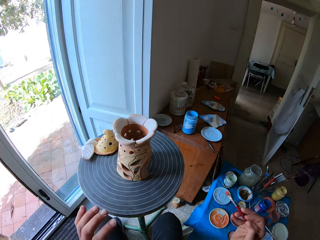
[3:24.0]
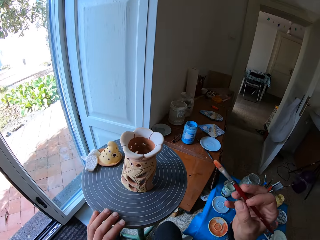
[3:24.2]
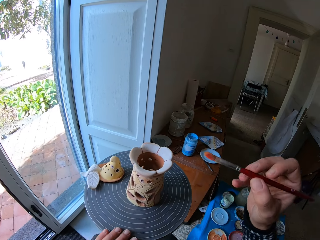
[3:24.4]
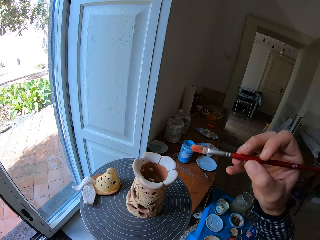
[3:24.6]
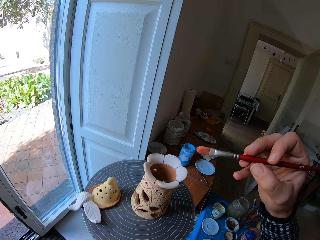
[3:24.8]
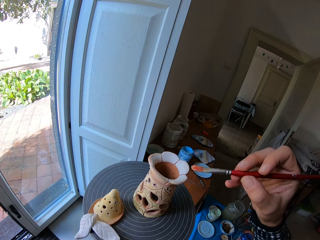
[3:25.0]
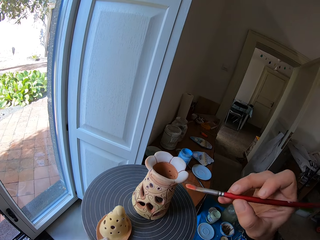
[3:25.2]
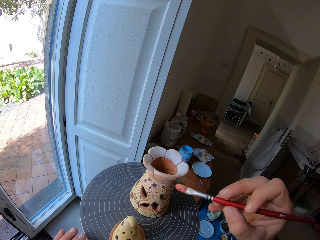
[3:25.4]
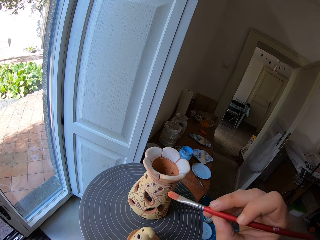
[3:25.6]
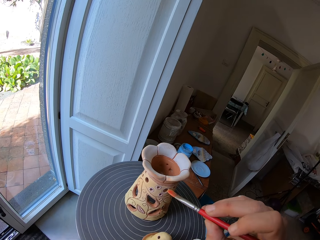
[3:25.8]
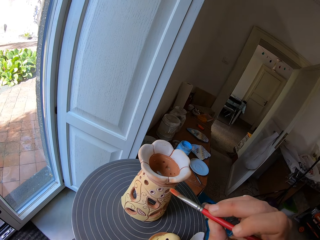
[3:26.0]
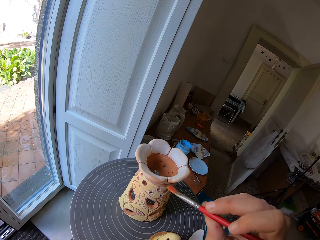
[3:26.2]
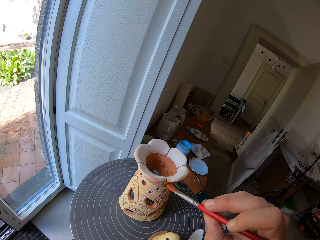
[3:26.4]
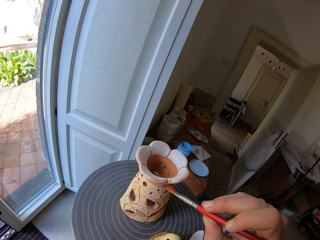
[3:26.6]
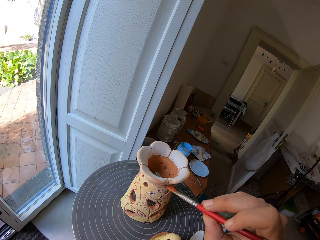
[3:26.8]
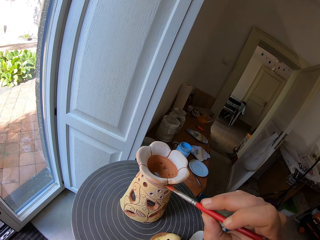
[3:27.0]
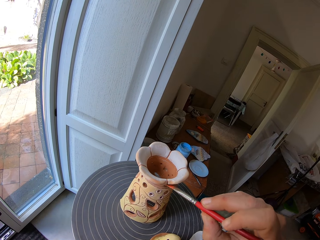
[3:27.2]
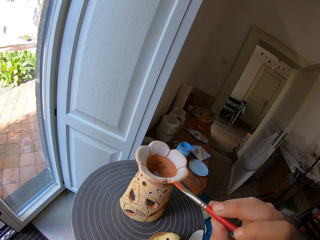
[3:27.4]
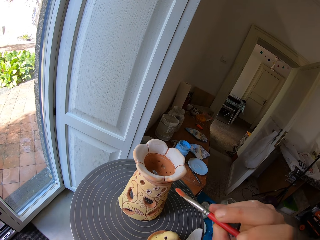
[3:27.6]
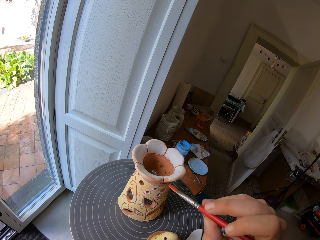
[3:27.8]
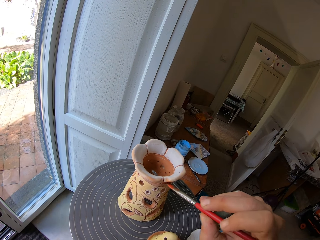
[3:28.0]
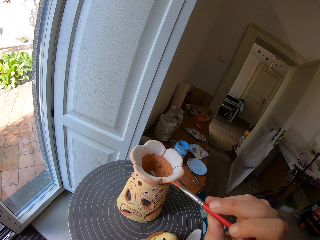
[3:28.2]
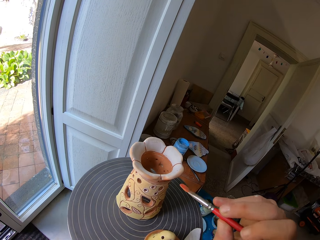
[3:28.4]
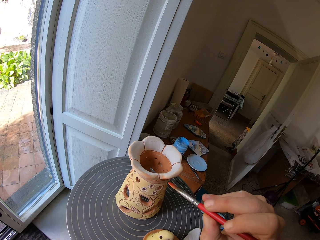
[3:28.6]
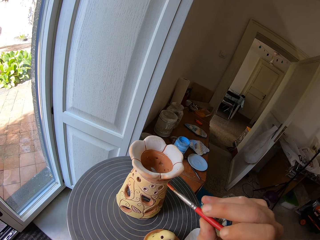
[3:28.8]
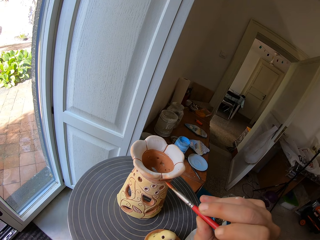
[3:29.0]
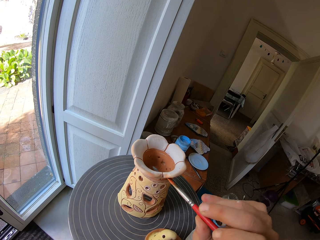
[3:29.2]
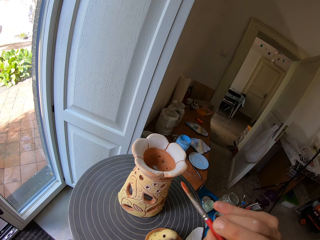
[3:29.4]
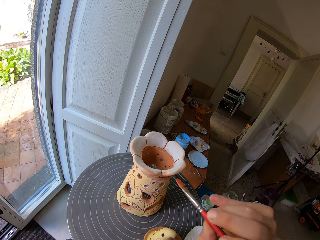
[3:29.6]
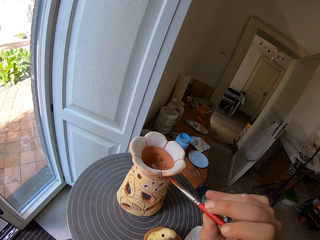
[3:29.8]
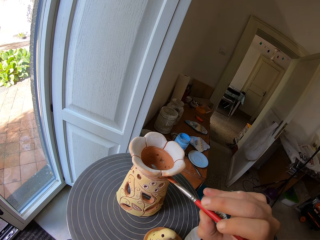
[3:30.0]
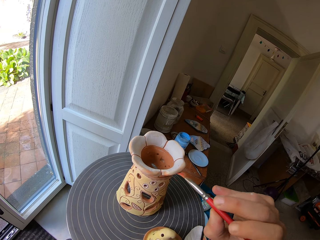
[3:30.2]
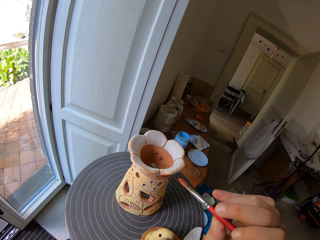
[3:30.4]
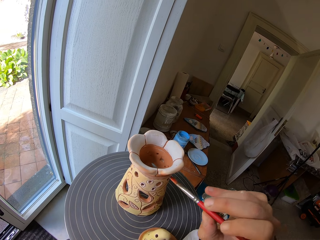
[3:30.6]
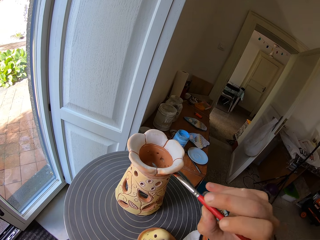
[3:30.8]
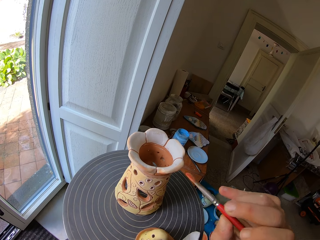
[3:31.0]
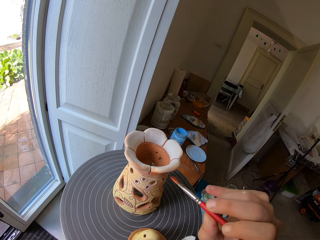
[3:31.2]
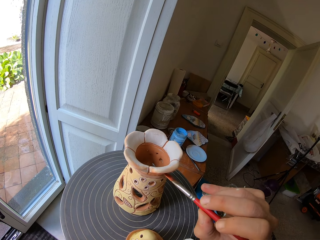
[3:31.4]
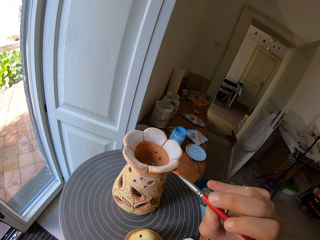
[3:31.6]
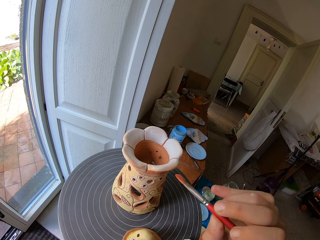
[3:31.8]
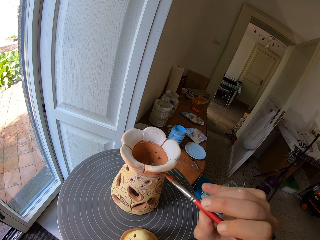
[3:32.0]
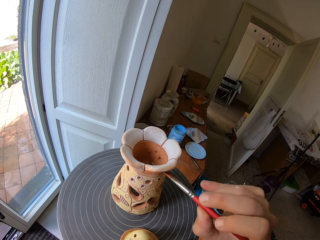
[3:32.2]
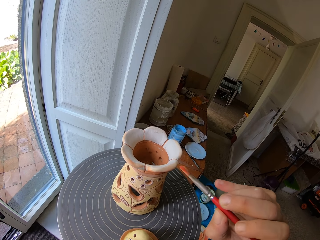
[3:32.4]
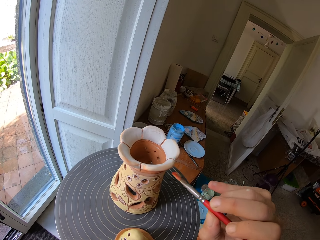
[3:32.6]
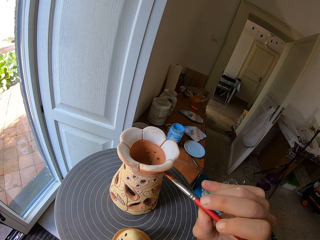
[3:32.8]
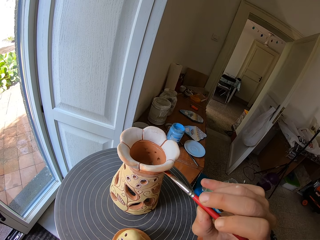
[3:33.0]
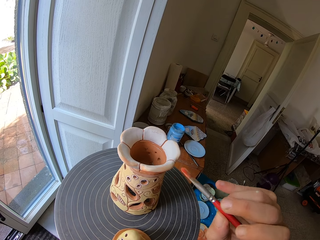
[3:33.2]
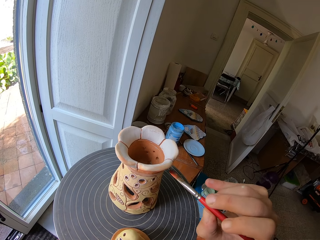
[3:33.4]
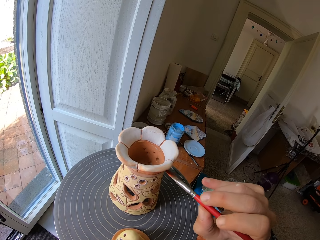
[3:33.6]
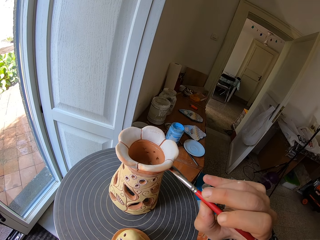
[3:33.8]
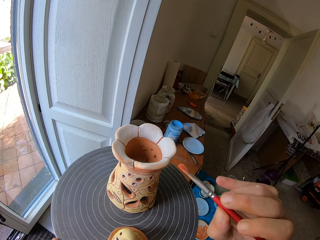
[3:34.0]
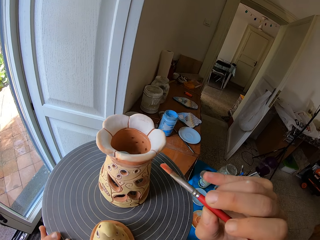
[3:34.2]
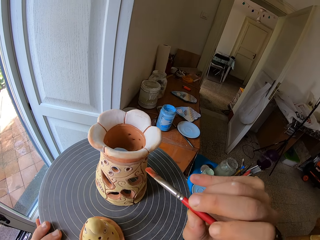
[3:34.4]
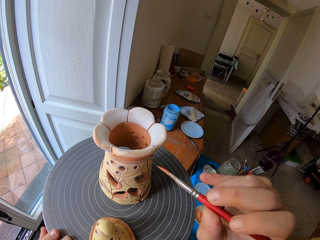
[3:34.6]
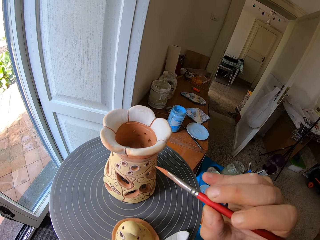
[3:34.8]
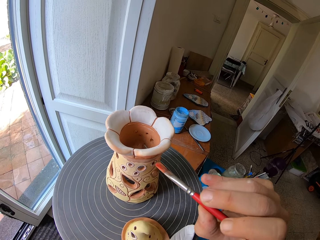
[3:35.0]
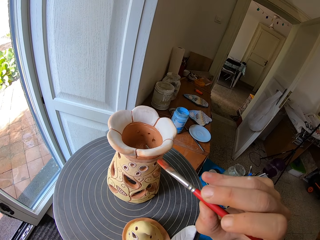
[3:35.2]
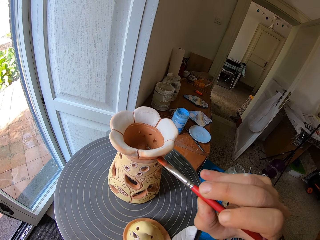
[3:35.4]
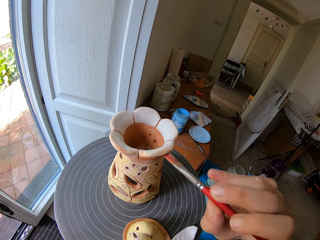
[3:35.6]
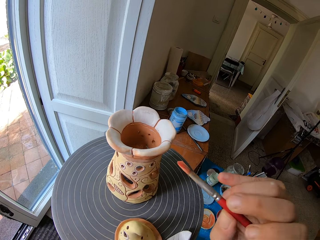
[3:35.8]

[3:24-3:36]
The camera wearer places his left hand on the rolling table. He rolls the rolling table with his left hand. He paints the ceramic or wooden art on the rolling table with the paintbrush in his right hand. He rolls the rolling table with his left hand.

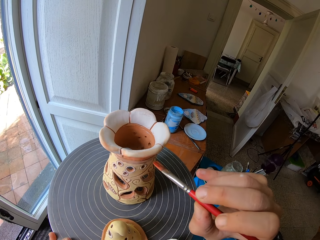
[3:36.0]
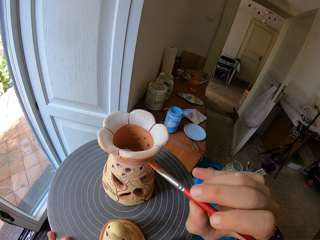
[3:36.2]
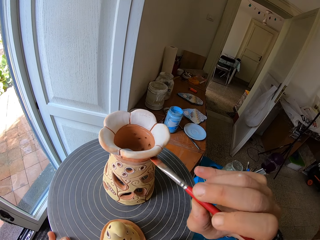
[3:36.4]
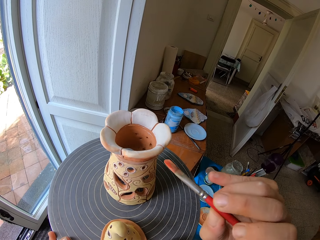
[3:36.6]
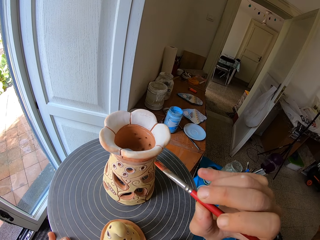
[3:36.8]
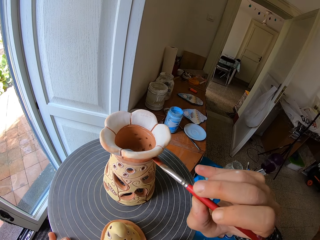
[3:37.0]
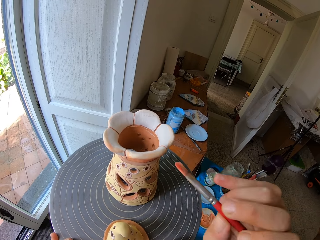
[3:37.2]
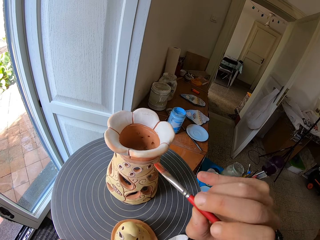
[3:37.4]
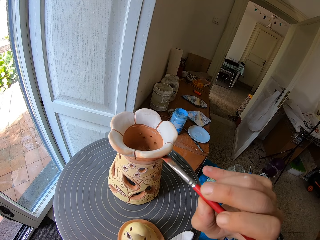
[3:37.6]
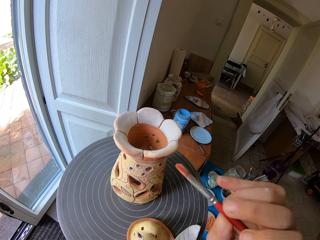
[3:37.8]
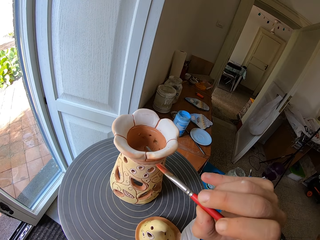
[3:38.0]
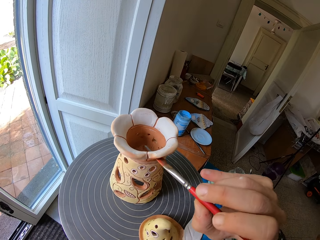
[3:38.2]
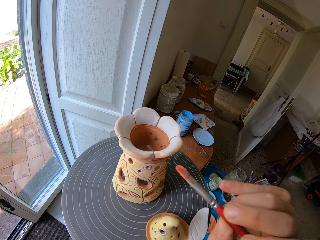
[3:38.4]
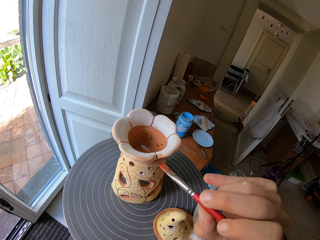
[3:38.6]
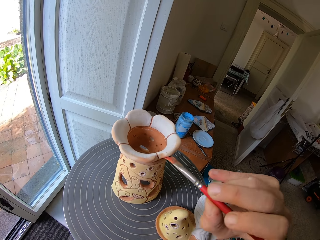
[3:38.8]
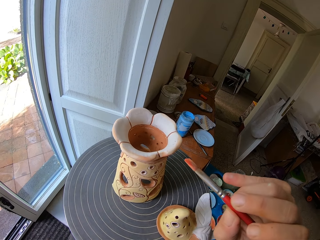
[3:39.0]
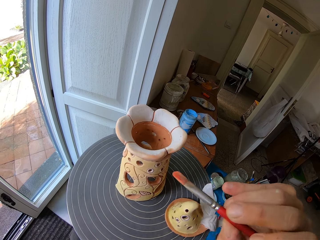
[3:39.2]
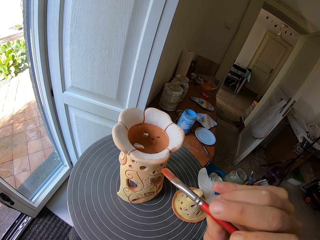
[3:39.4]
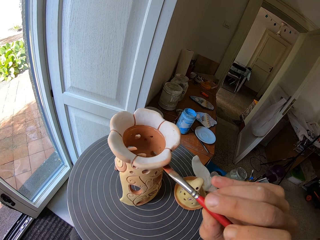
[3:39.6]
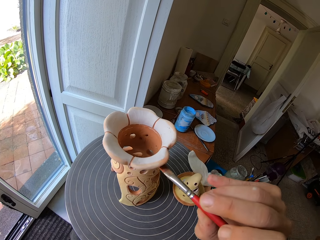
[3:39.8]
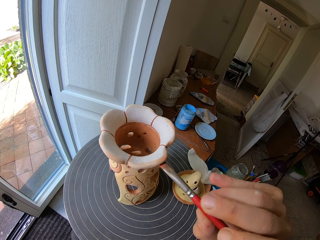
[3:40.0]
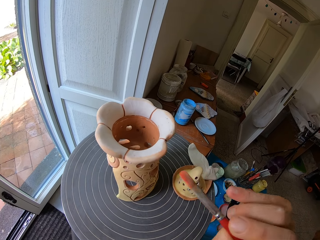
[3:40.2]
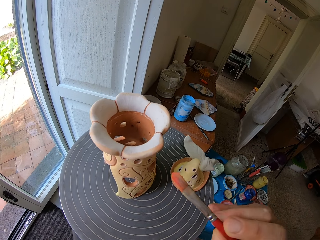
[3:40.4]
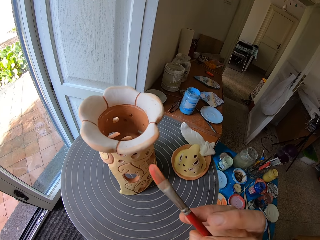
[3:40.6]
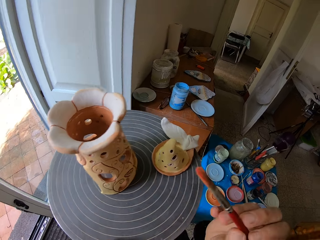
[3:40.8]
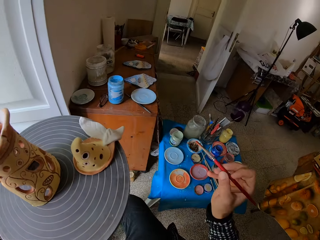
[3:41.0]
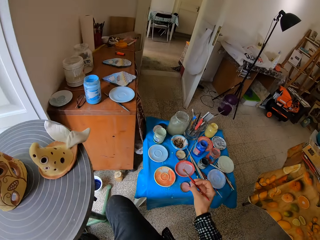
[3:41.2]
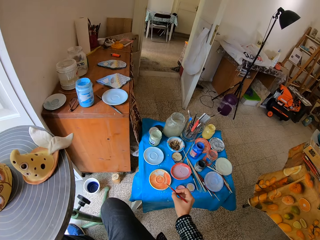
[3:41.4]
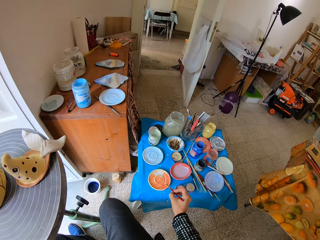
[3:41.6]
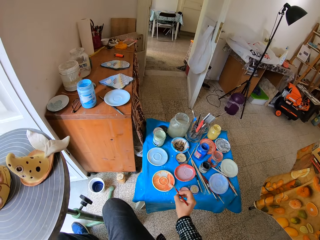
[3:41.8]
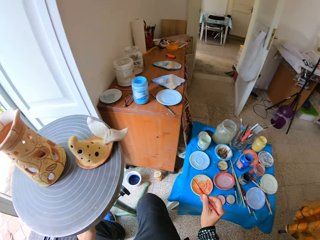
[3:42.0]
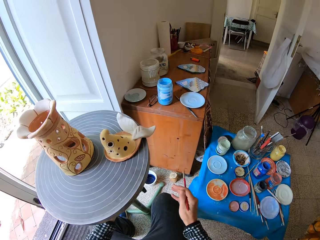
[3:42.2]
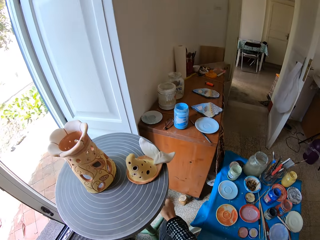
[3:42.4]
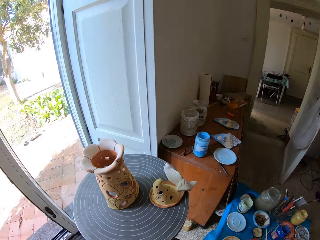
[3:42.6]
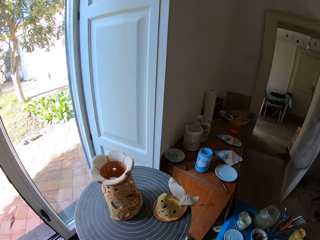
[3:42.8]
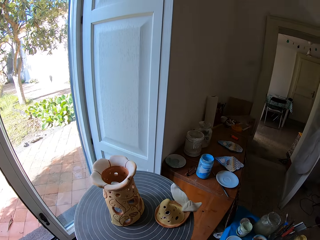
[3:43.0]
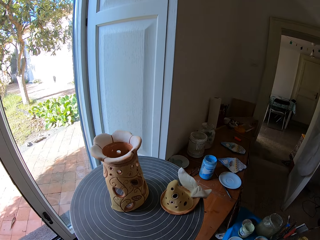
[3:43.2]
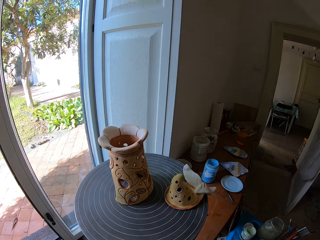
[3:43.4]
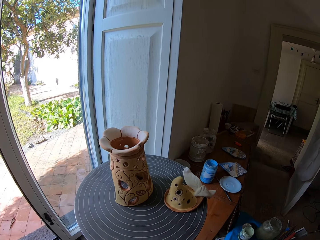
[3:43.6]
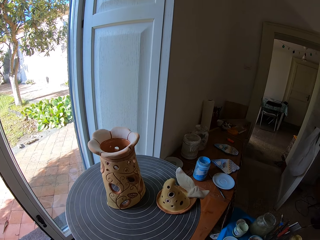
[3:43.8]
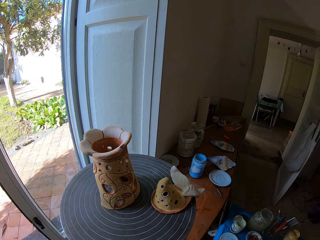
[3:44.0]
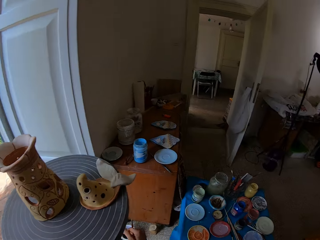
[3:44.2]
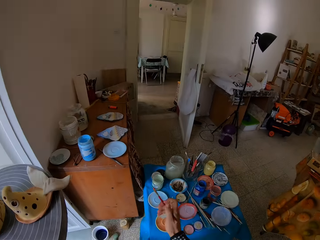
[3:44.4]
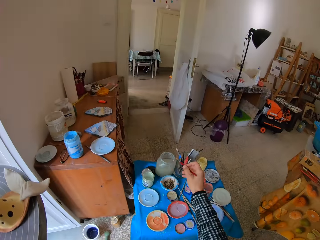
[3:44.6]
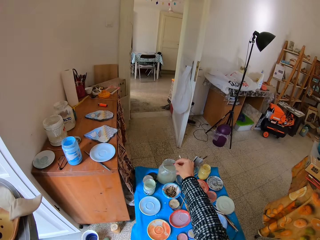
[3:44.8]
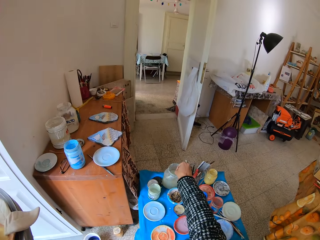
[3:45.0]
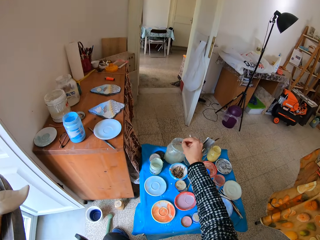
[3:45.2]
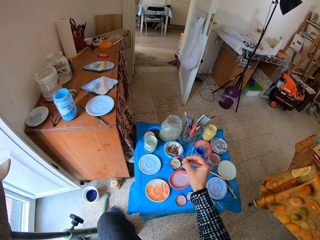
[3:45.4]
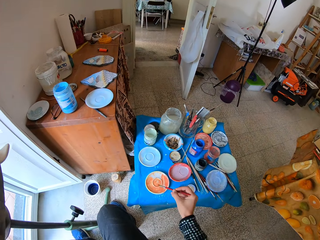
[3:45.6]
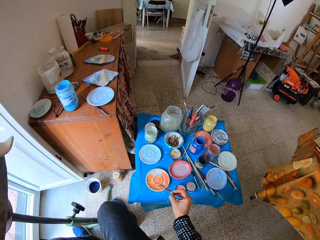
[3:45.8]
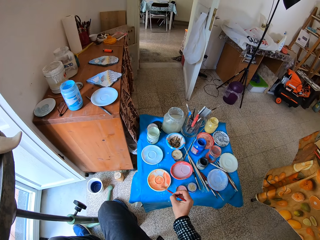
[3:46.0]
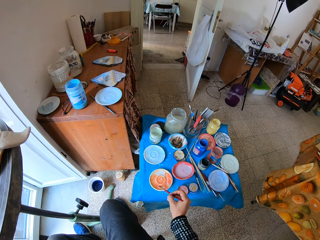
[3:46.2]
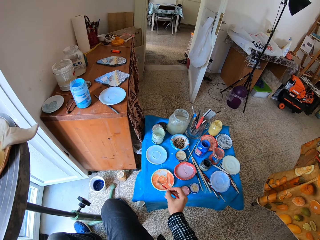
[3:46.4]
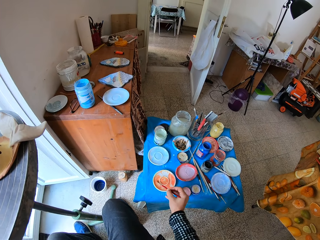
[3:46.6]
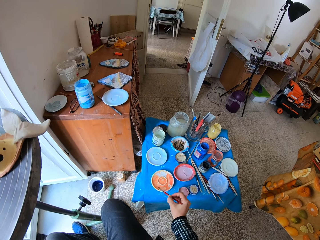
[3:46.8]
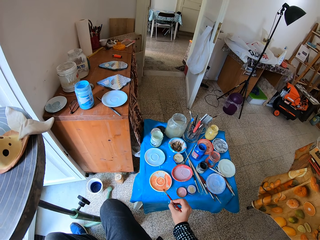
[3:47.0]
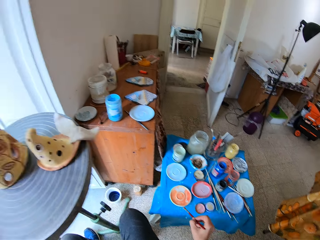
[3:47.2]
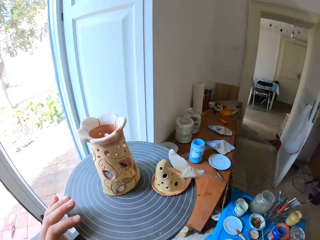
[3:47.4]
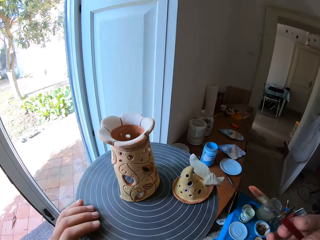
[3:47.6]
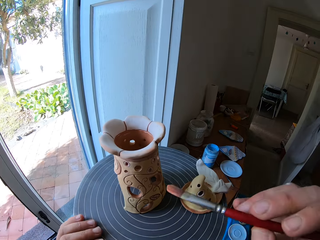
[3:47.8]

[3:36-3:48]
The camera wearer mixes the paint on the paint tray with the paintbrush in his right hand. He scoops paint from the tray with the paintbrush. He raises the rolling table with both hands. He dips the paintbrush into the jar of water with his right hand. He mixes the paint on the paint tray with the paintbrush in his right hand. He scoops paint from the tray with the paintbrush. He dabs the paintbrush on the edge of the paint tray with his right hand. He places his left hand on the rolling table.
